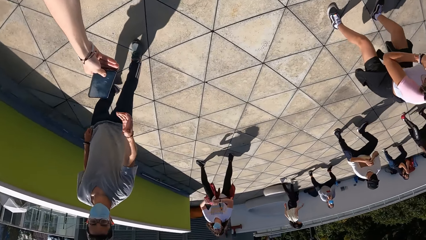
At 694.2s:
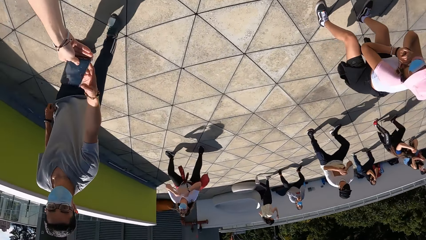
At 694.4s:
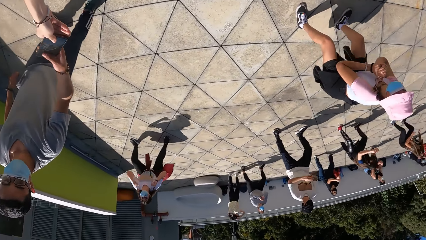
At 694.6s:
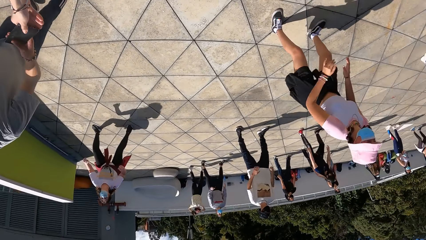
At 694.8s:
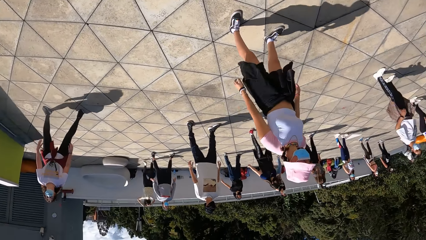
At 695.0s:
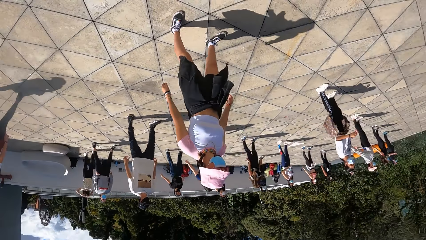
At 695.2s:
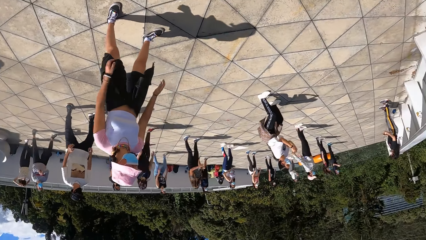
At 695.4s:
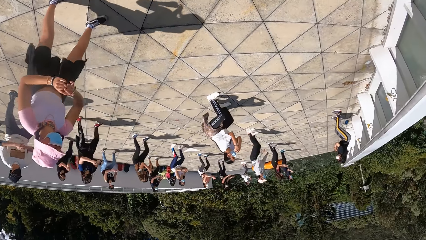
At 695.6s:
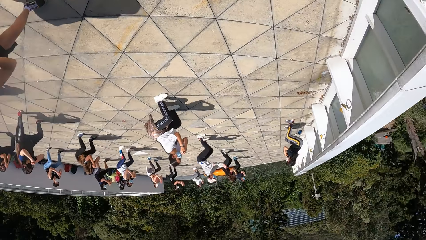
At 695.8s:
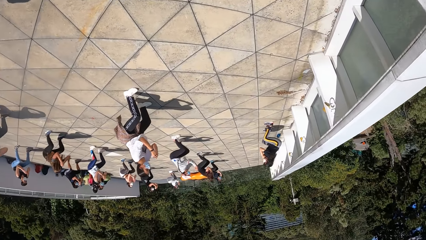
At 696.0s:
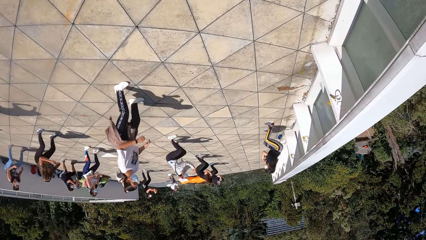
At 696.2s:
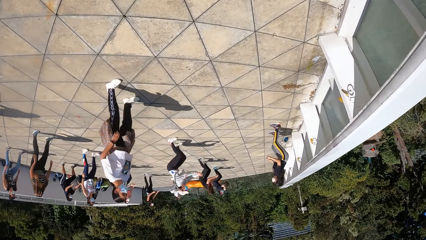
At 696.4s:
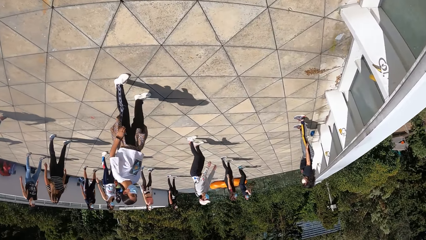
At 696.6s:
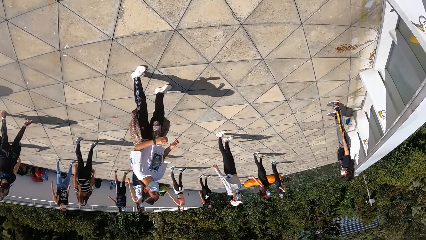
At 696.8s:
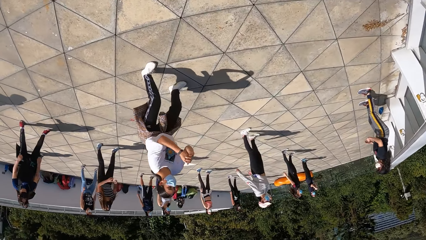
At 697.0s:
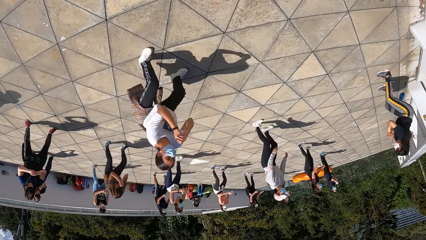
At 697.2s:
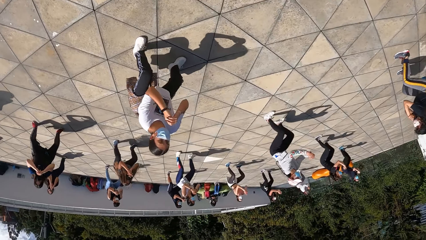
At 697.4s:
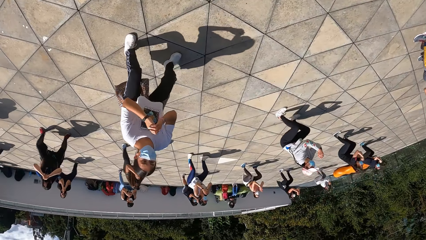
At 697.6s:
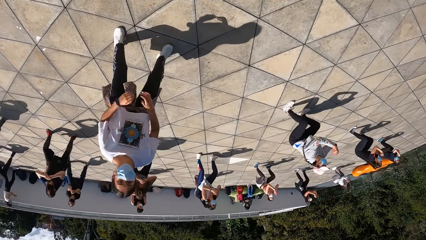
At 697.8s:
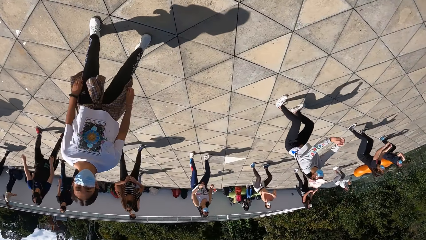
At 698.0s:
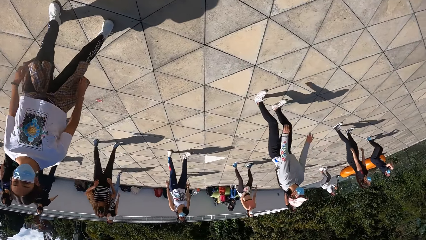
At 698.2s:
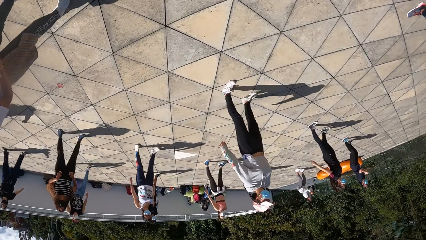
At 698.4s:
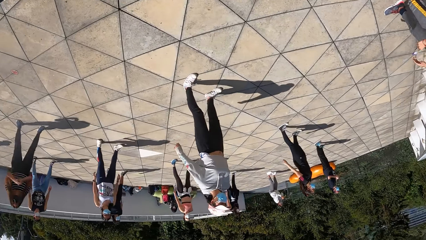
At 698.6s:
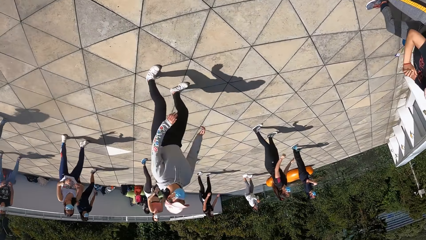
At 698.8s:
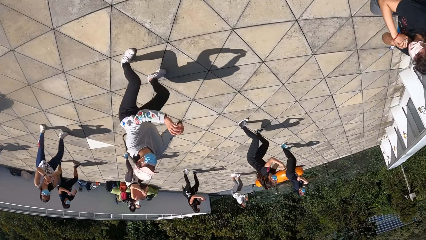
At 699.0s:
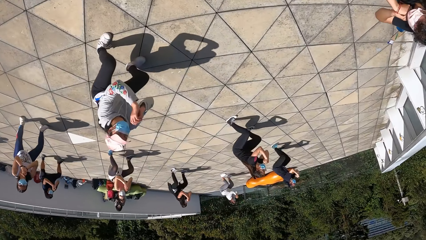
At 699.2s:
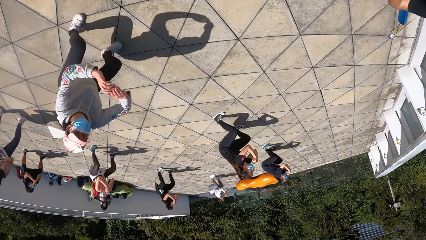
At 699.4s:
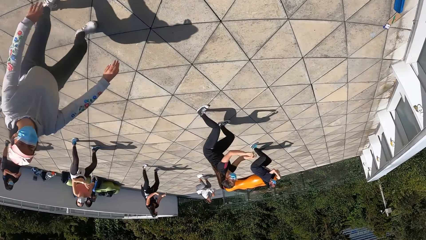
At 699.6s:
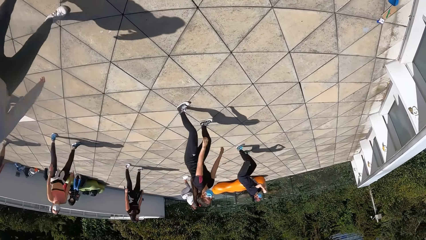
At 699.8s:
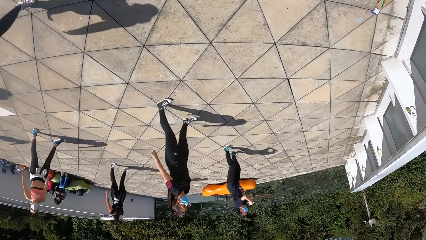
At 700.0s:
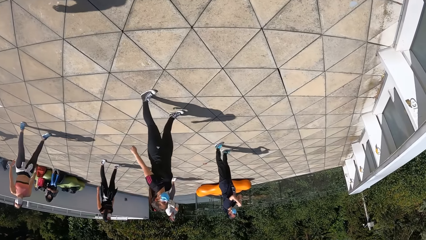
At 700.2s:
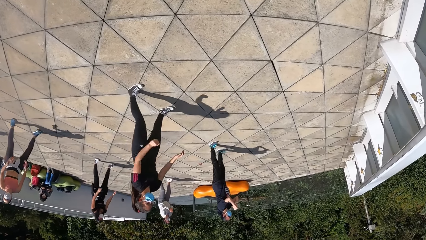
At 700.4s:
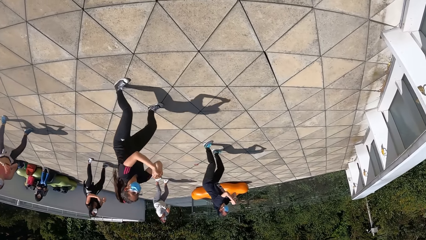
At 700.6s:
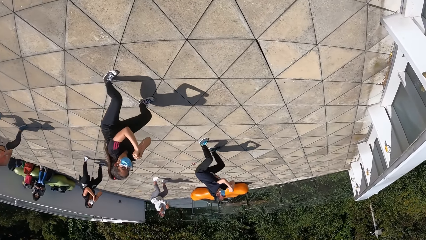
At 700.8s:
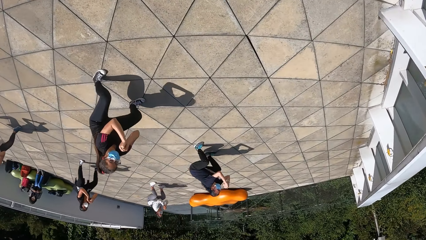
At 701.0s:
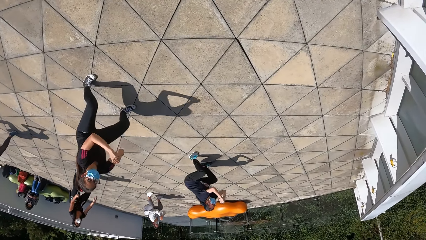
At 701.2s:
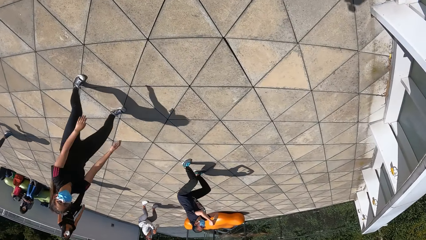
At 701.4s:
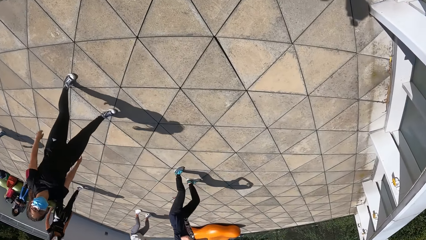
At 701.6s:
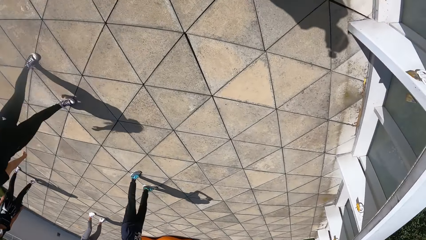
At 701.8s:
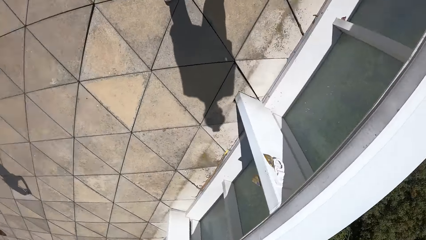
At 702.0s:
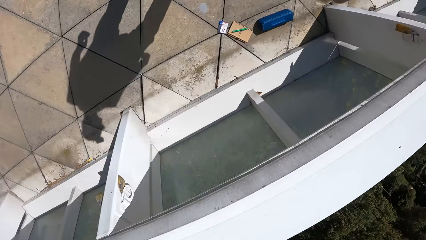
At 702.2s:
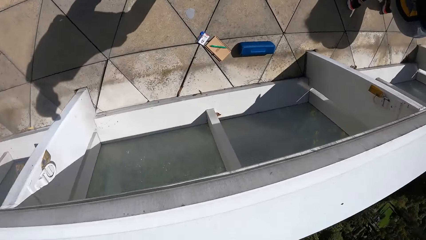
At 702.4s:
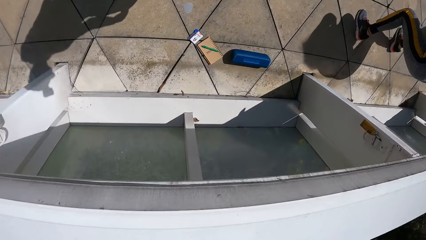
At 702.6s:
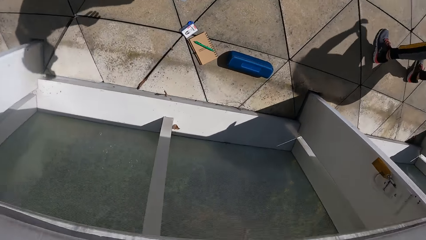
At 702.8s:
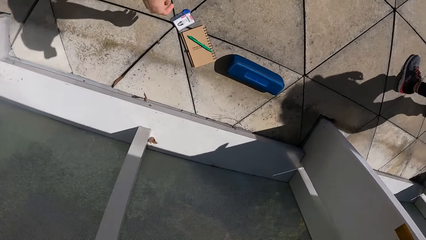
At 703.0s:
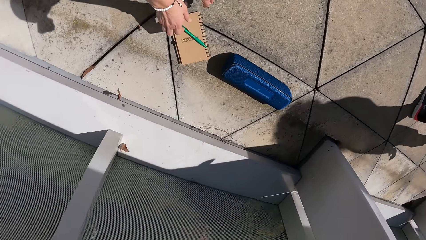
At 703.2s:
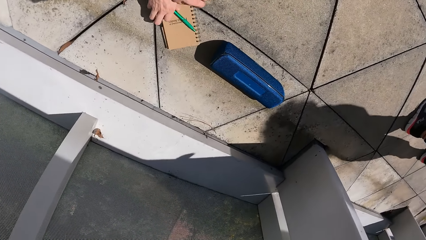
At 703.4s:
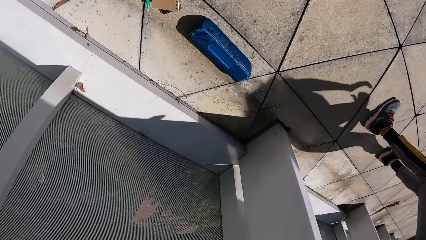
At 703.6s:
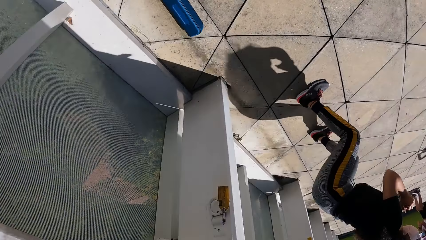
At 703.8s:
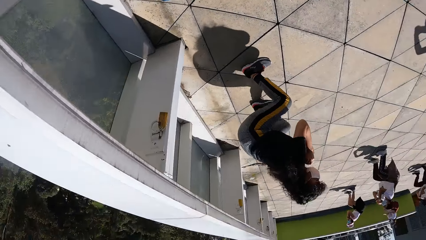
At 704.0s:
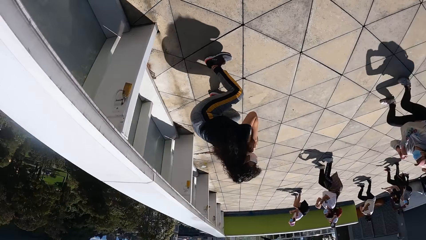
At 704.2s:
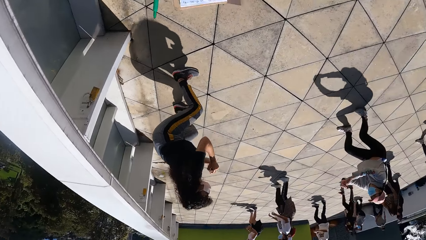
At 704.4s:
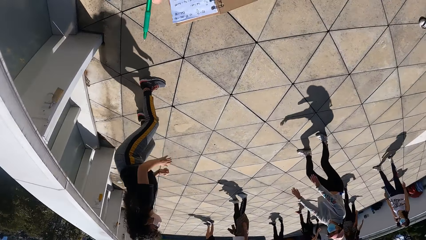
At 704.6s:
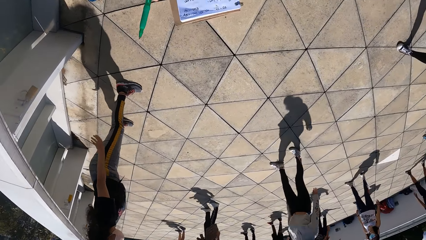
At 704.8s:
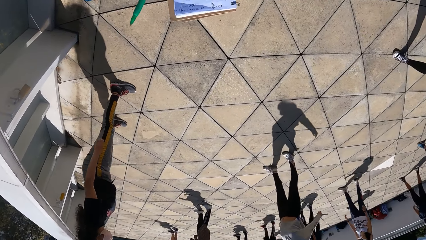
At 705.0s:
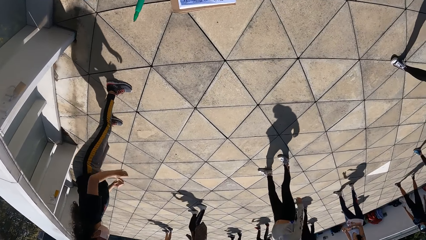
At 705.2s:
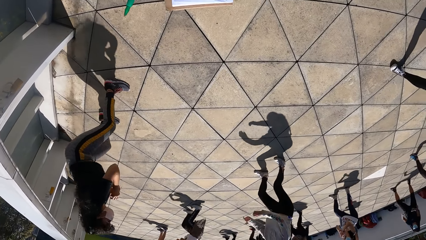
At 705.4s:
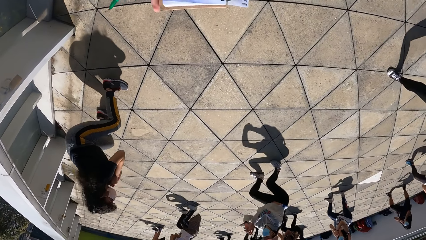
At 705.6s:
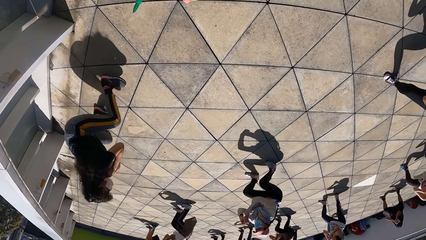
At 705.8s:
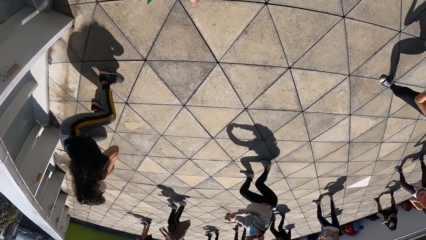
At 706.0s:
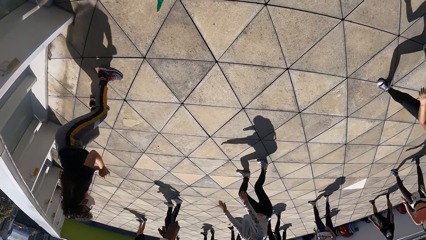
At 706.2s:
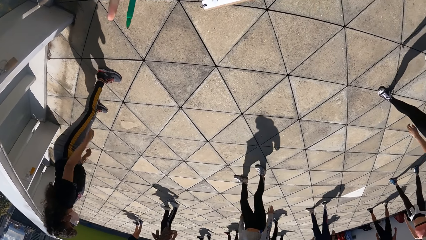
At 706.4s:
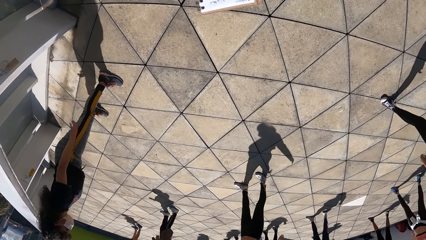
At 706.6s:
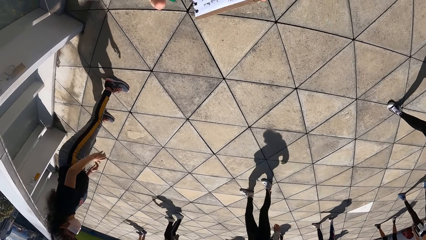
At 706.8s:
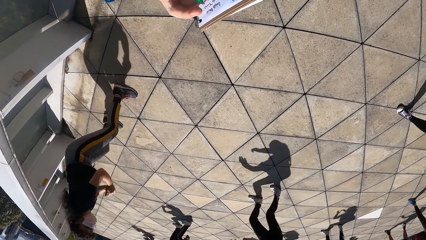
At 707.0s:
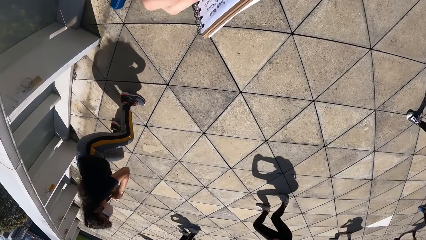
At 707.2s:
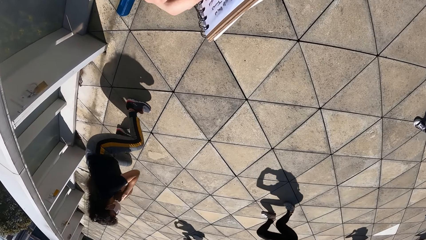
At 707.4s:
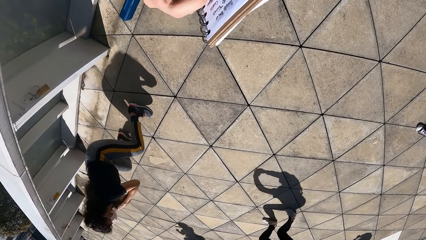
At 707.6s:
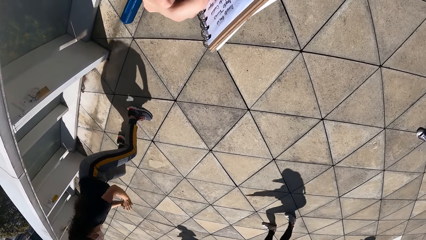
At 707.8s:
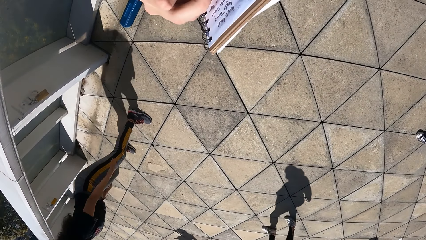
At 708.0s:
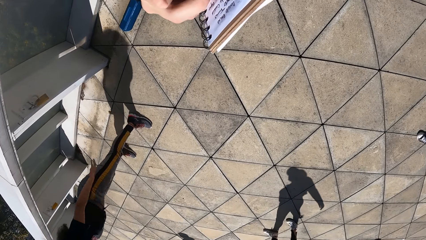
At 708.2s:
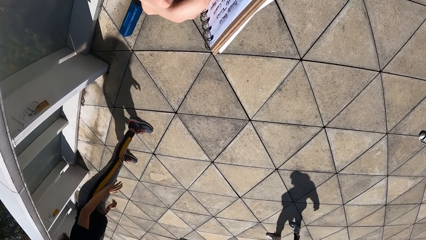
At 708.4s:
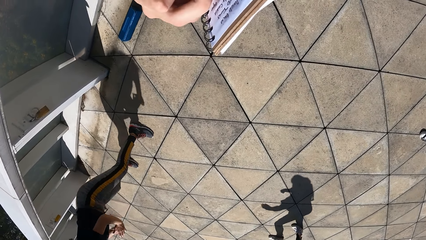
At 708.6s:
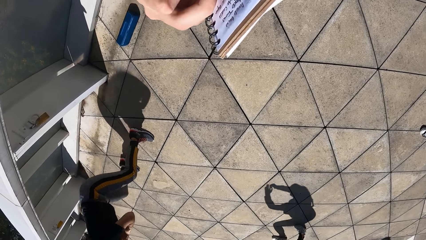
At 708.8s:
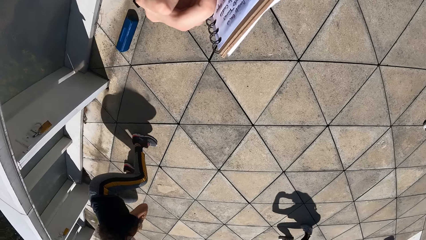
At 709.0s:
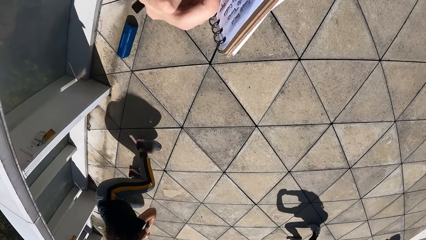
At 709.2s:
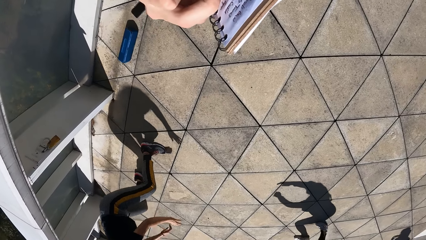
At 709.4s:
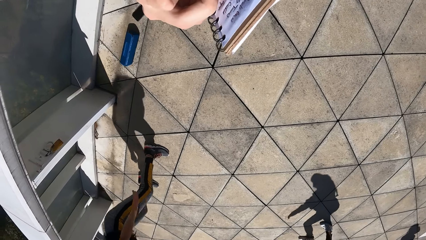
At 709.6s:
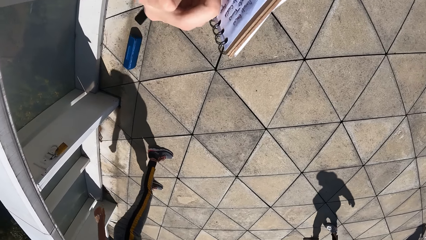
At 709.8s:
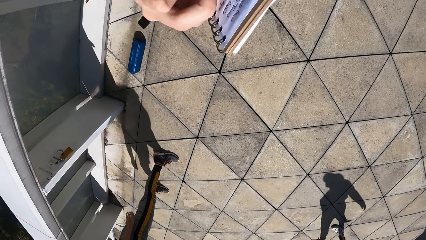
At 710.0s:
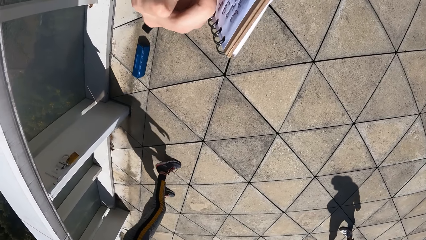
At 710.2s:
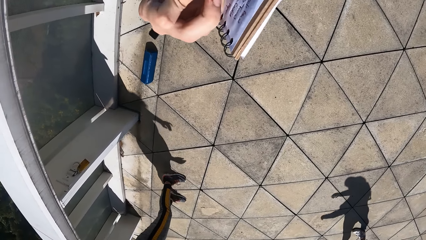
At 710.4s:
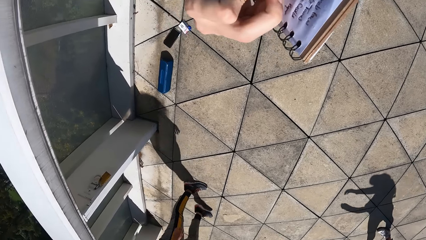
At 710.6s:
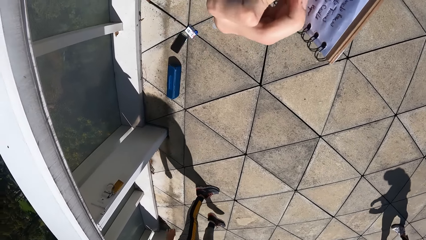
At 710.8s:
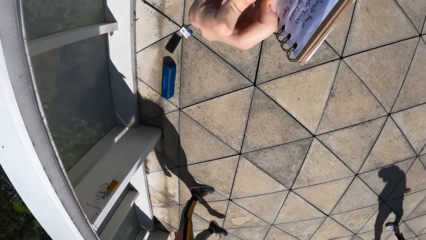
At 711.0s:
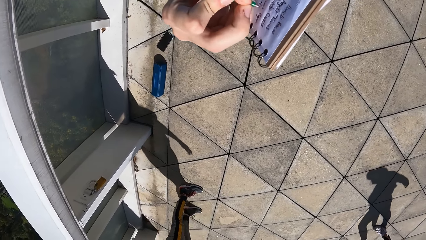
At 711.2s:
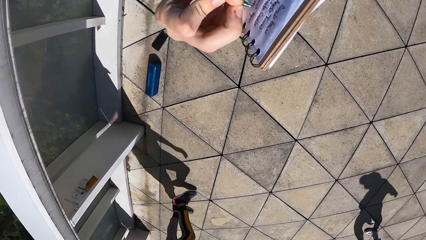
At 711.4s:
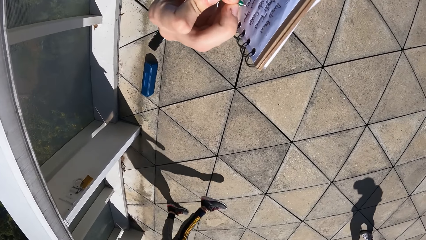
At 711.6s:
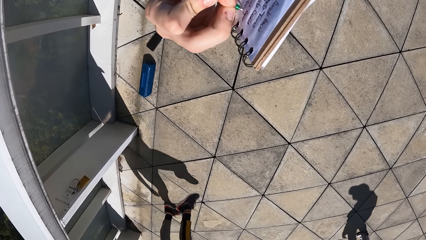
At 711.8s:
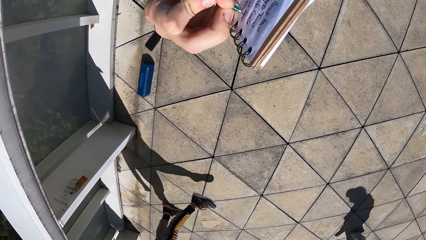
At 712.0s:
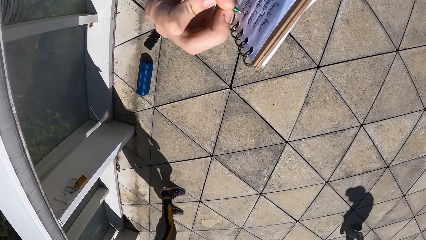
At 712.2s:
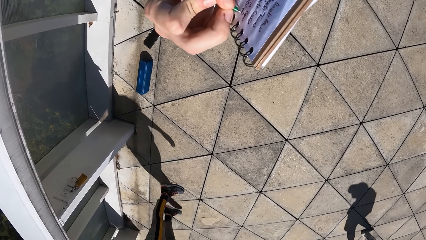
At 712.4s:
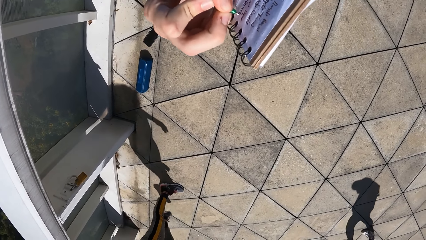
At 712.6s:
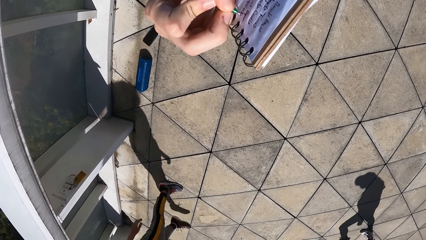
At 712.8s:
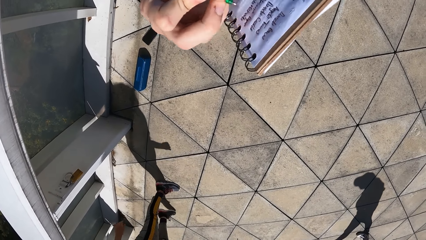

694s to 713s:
The camera wearer gives the phone to the man with his right hand. He stares at the people doing workout. He walks towards the book. He picks up a pen from the jotter or book with his right hand. He picks up the jotter from the floor with his left hand. He flips the jotter with his right hand. He writes on the jotter with the pen in his right hand.
